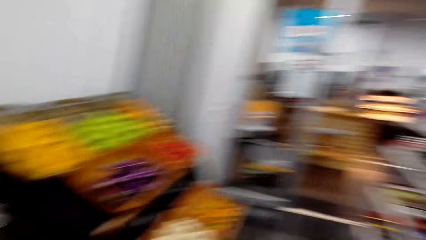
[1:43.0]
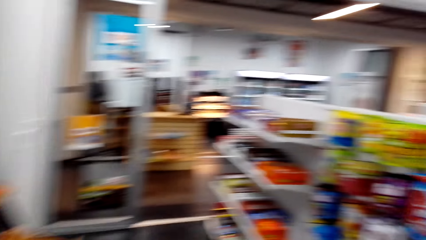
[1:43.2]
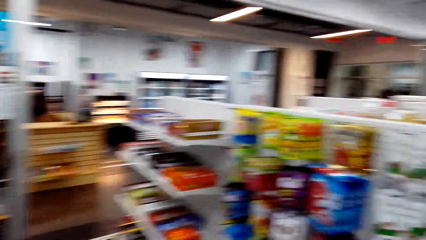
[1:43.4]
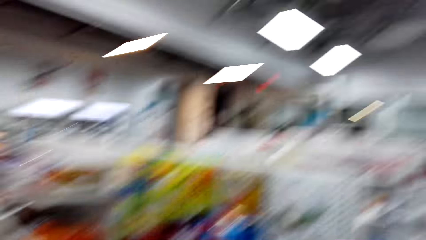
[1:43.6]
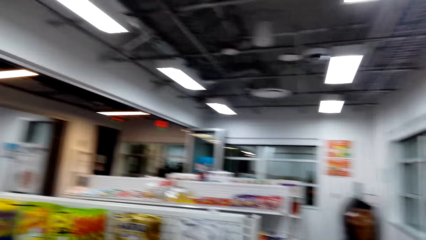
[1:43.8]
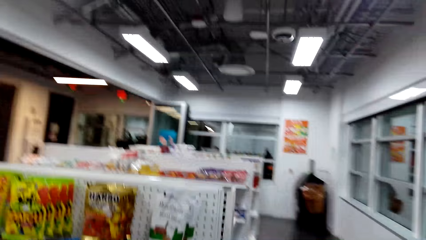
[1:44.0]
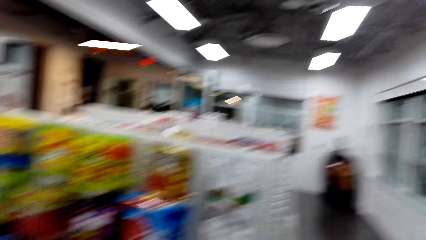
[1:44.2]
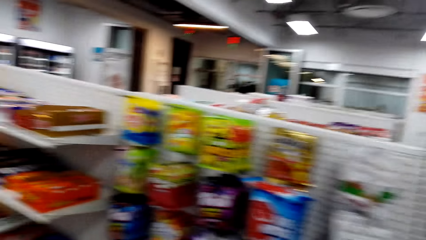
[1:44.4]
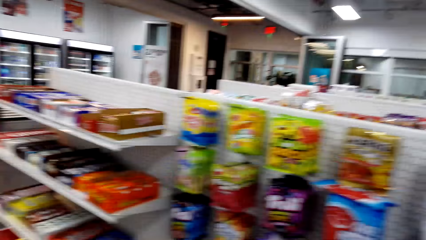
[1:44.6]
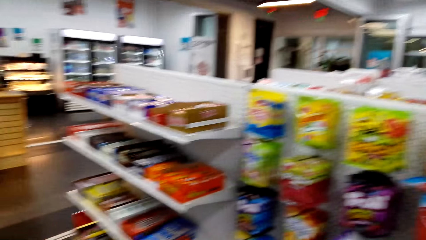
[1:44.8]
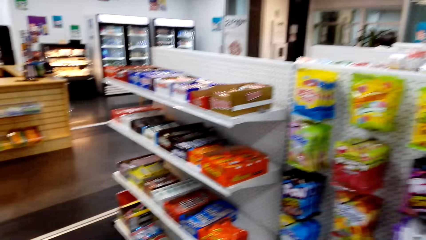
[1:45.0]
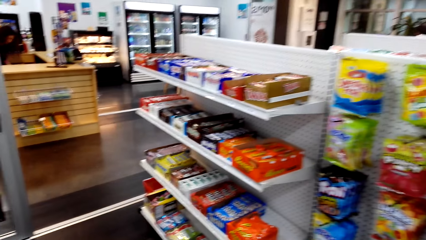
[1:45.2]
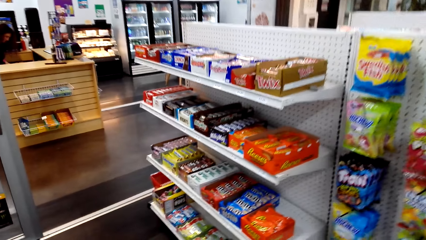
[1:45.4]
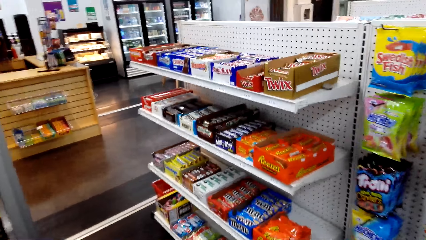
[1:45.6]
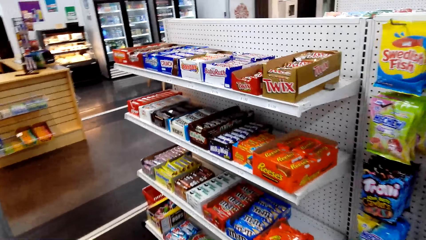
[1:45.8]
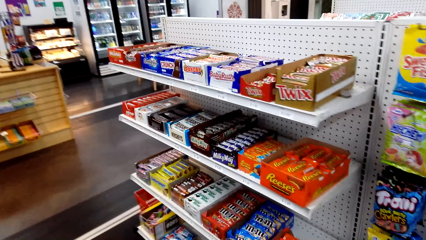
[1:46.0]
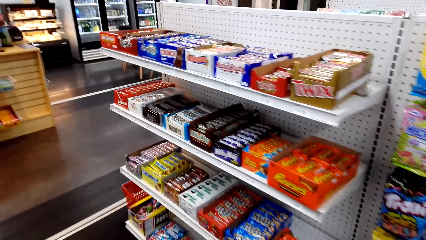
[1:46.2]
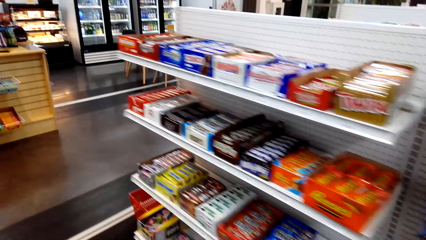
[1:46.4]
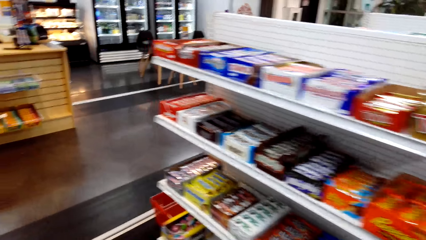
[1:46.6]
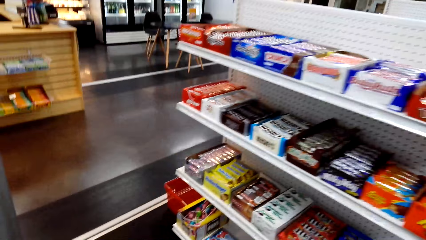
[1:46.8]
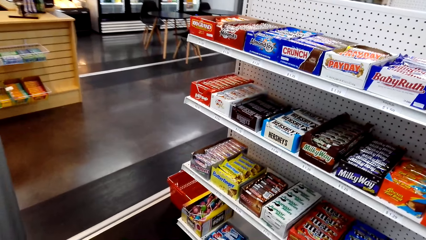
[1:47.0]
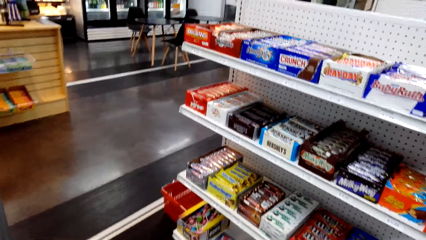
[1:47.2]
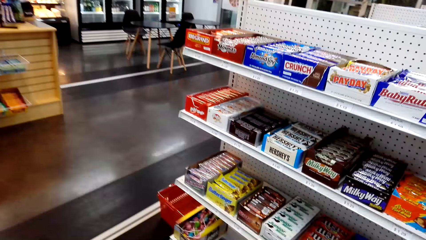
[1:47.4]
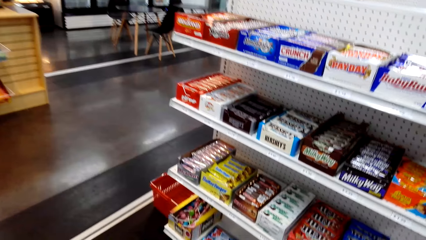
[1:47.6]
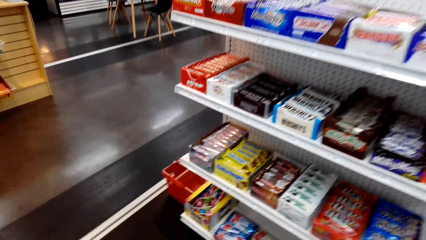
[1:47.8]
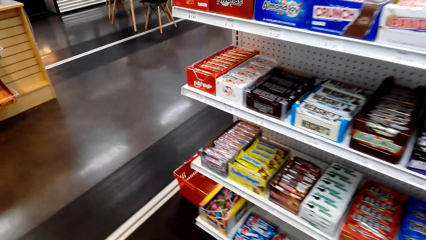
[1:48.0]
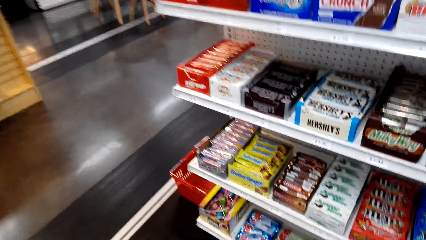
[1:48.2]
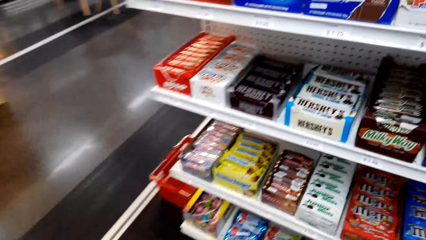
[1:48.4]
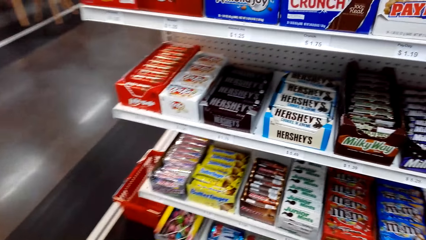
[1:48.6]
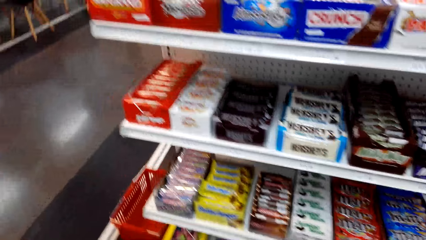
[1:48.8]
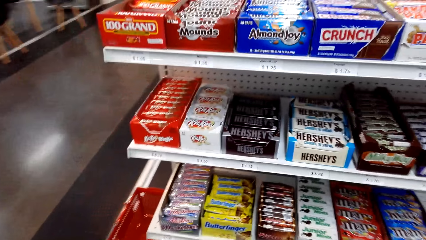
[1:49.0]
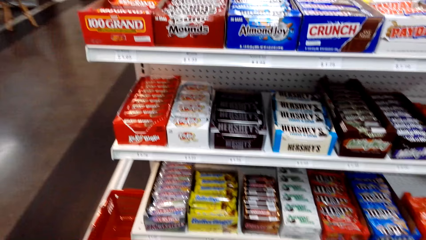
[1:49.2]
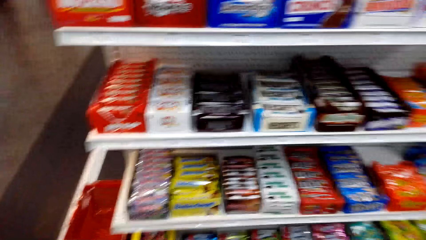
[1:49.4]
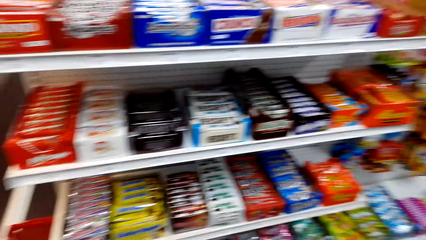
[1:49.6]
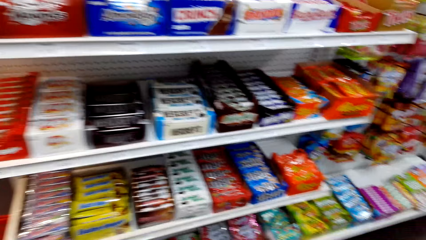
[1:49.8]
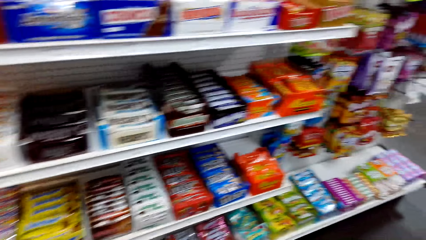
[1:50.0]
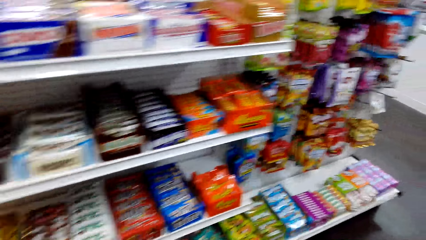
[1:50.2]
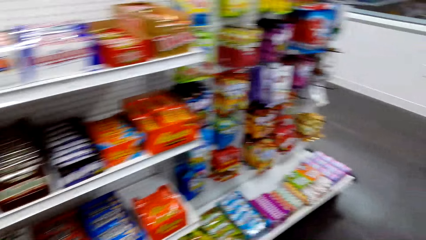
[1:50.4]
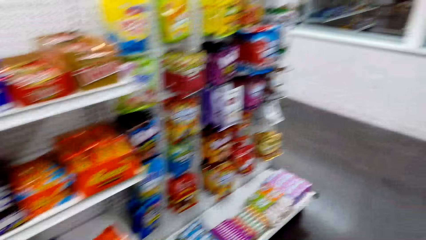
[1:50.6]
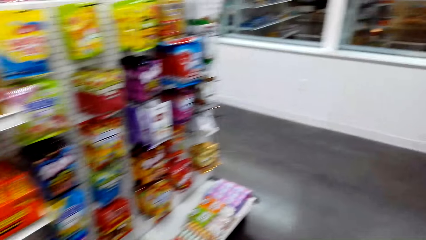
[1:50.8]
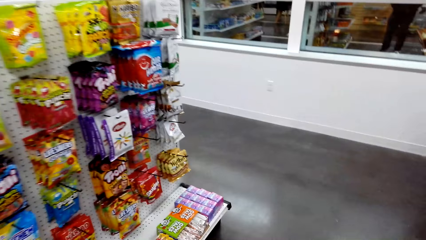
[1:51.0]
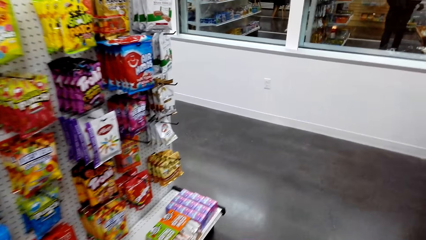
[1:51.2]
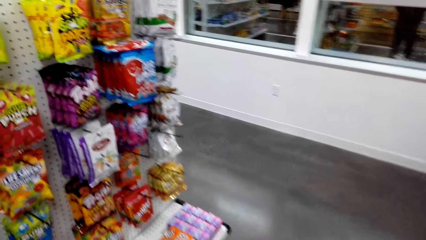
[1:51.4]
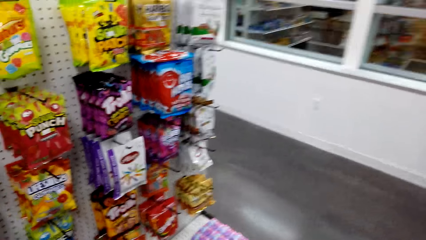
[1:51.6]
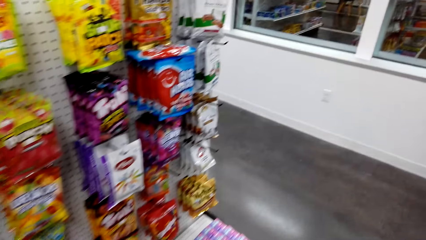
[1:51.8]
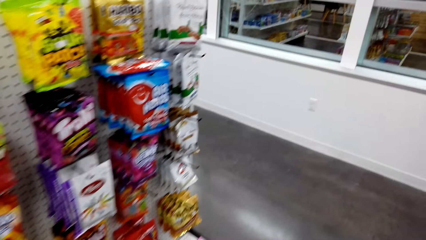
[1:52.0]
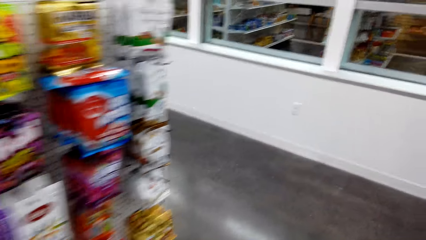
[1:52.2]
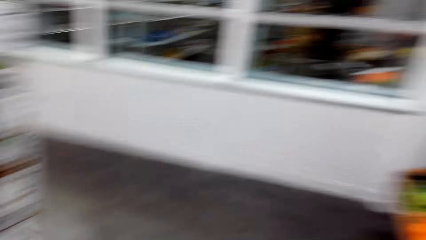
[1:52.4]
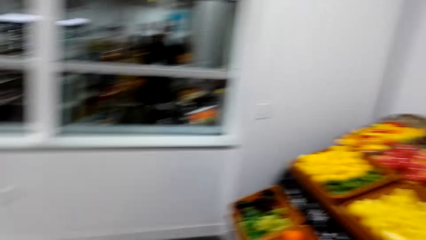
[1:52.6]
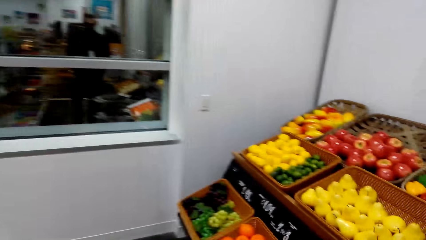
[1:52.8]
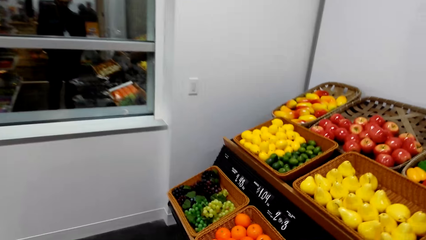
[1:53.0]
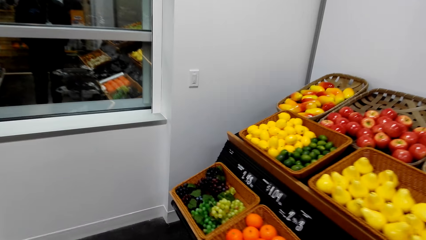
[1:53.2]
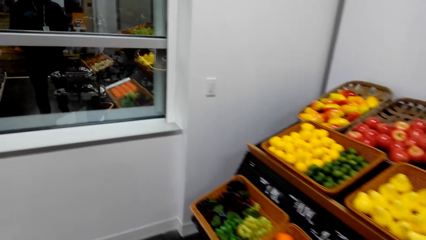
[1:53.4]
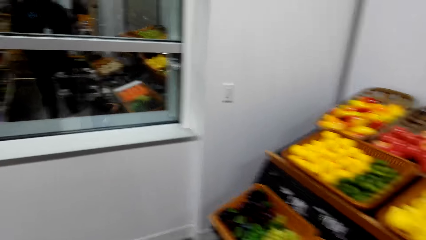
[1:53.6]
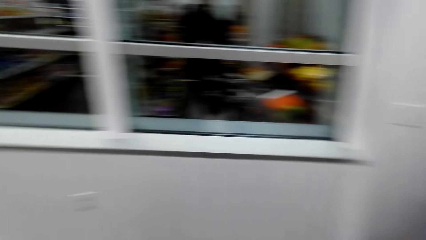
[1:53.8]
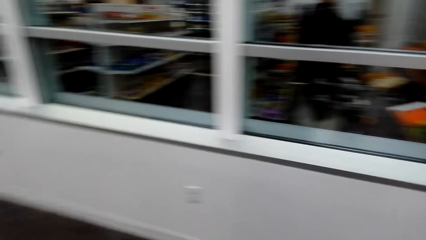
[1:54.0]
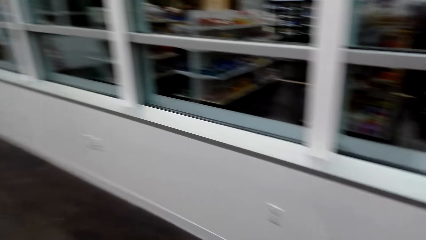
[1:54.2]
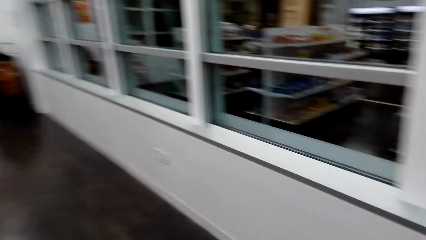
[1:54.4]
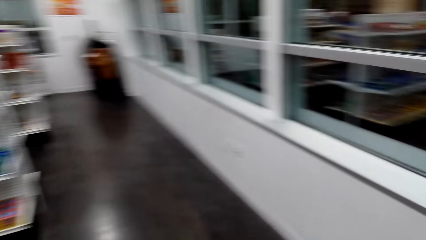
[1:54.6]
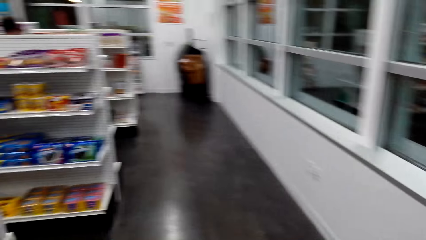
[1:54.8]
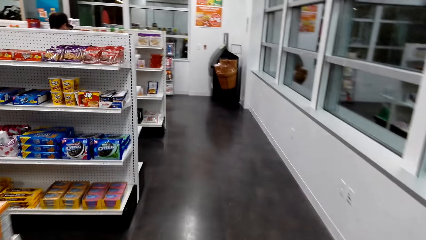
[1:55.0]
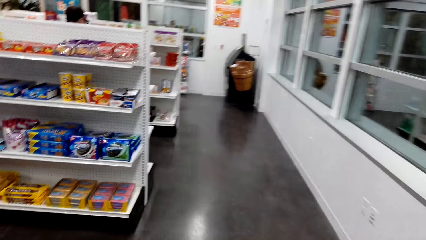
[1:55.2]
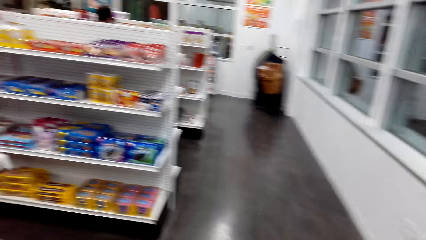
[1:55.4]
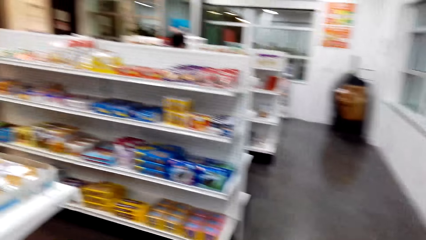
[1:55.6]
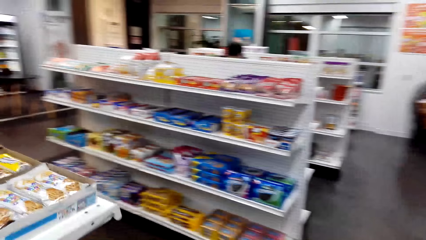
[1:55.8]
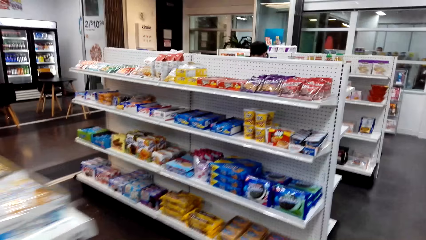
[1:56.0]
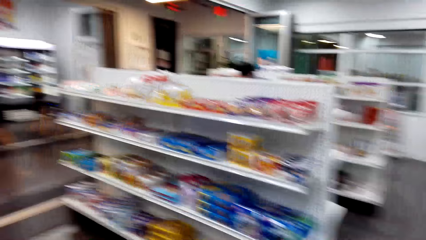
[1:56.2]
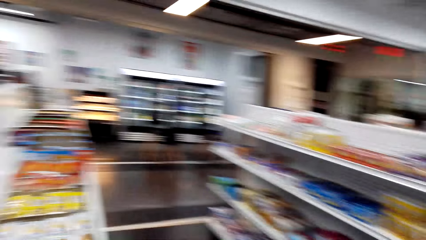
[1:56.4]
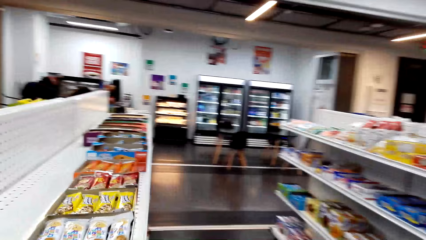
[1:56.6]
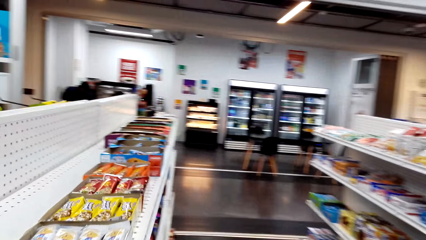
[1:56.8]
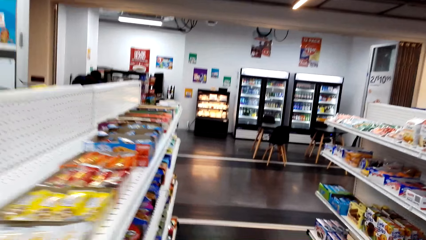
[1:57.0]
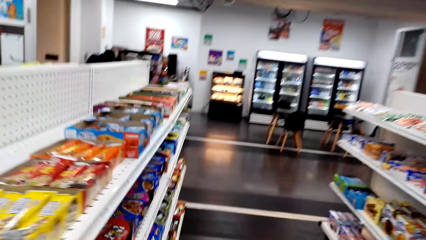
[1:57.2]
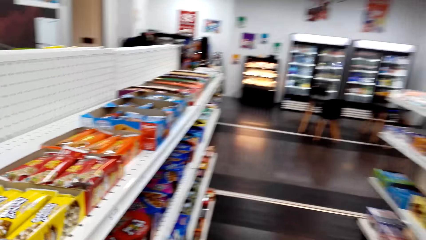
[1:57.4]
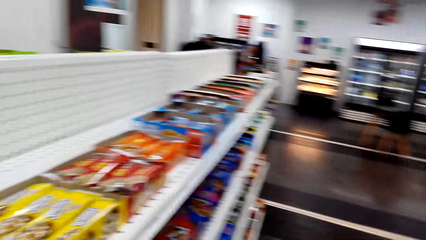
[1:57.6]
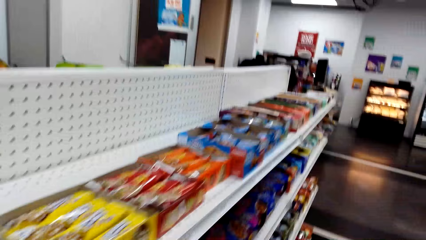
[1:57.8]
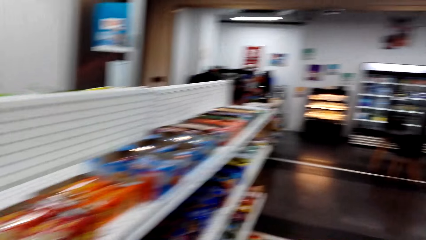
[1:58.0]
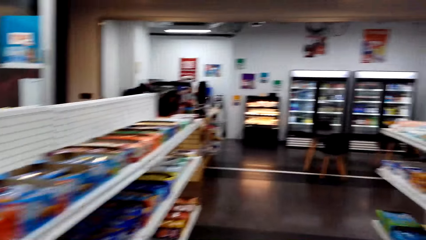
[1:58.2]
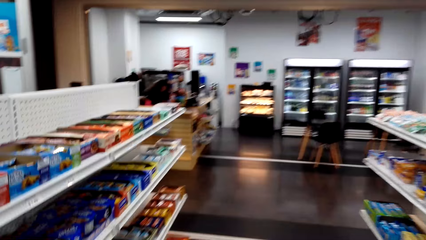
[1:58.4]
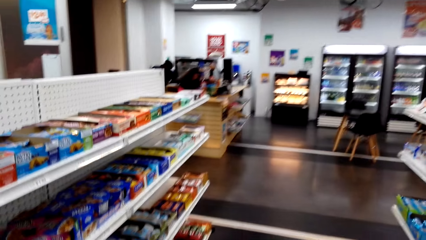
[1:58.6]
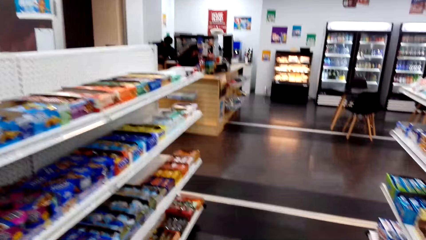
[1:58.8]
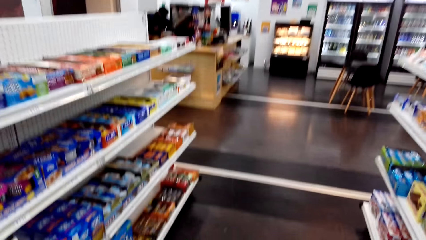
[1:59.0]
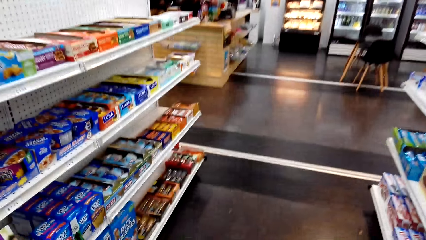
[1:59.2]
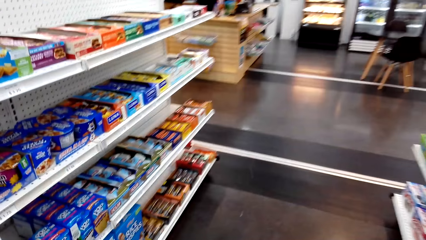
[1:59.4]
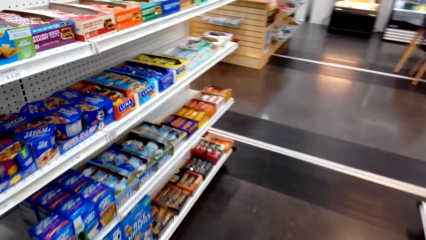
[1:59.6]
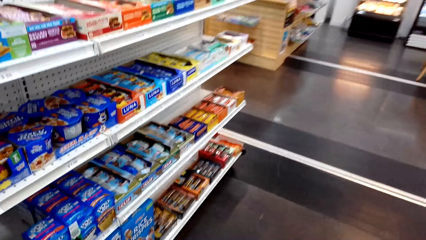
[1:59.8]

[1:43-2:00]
The camera wearer walks around.
